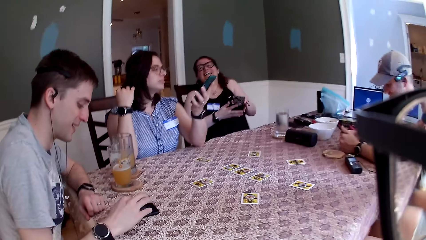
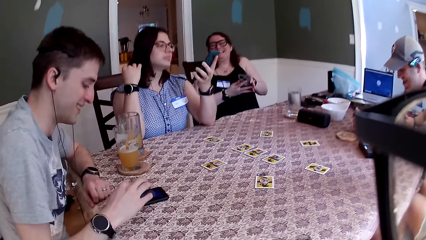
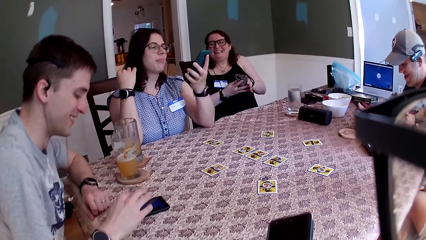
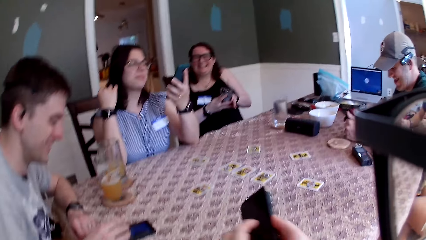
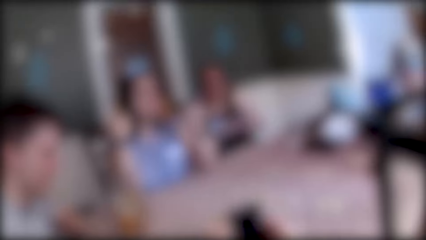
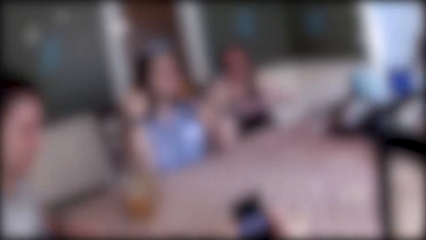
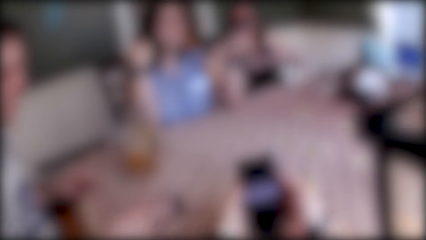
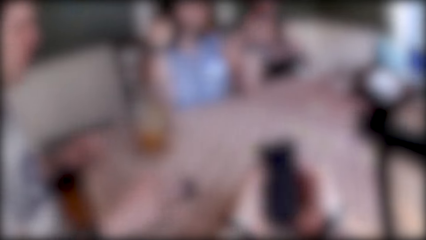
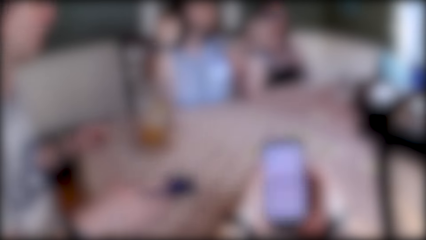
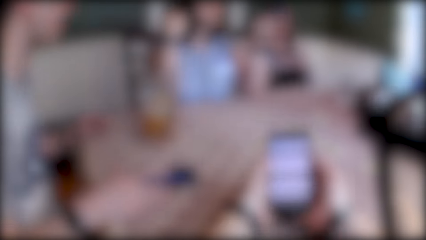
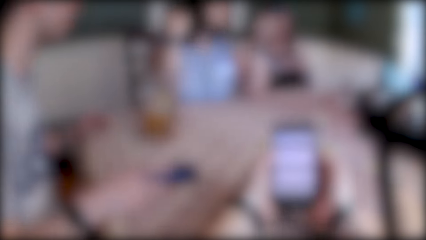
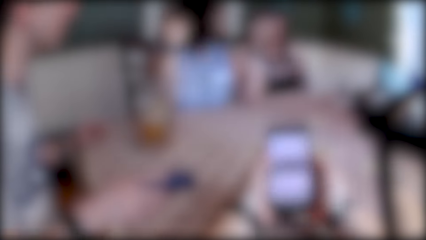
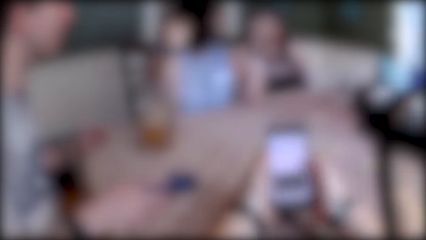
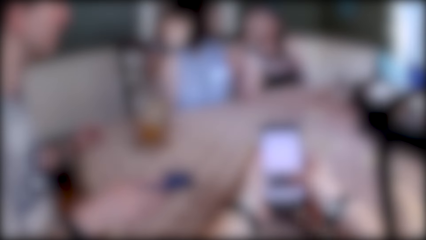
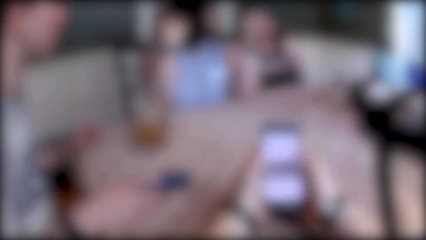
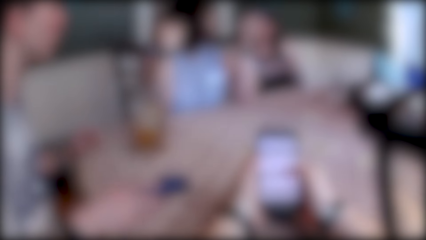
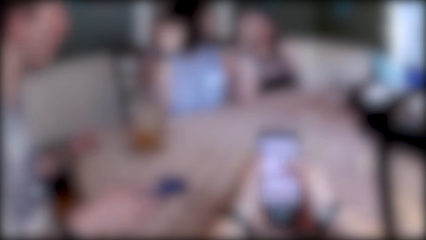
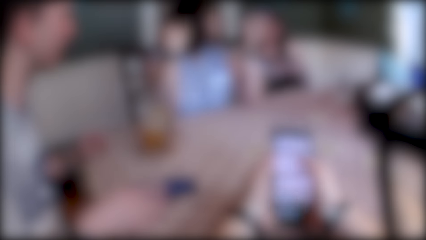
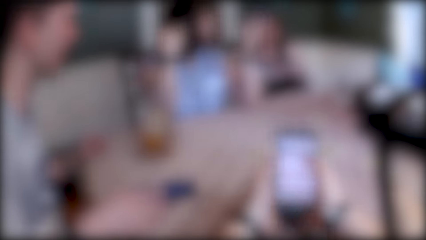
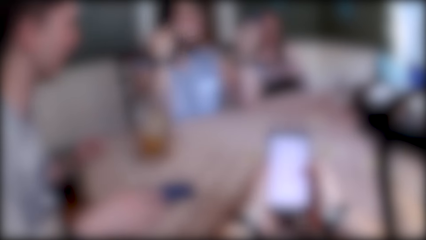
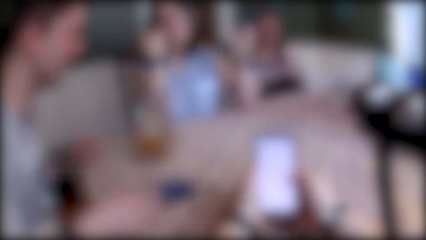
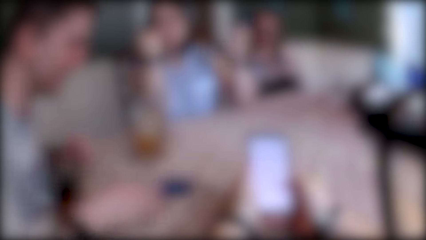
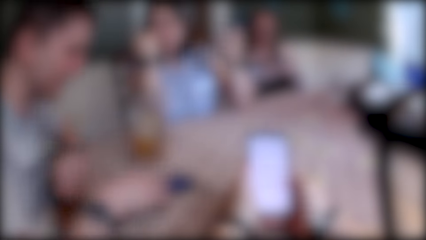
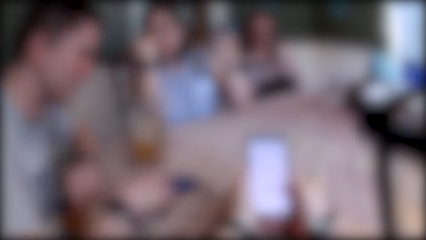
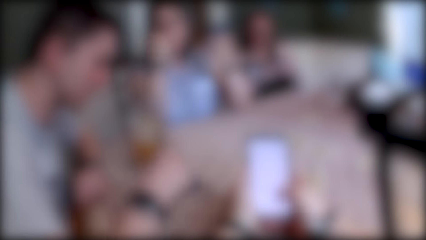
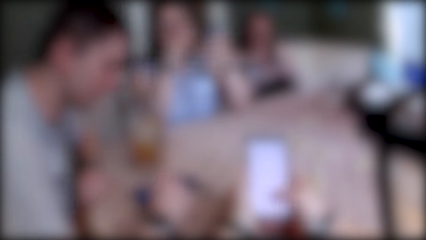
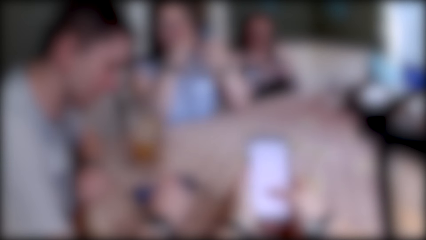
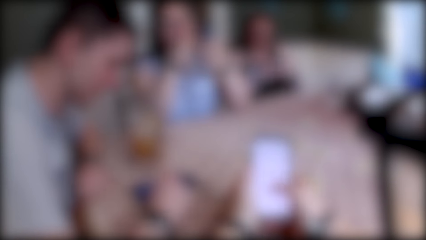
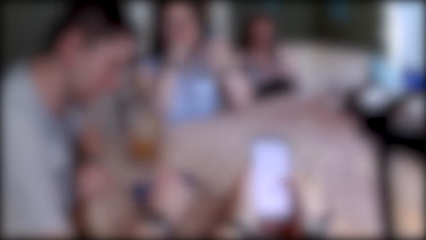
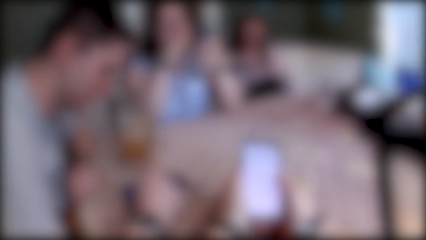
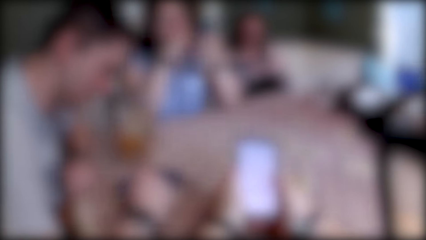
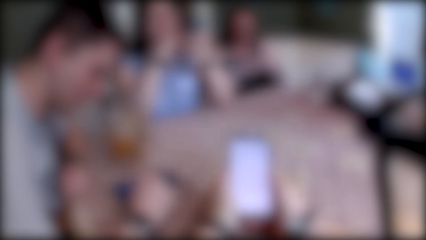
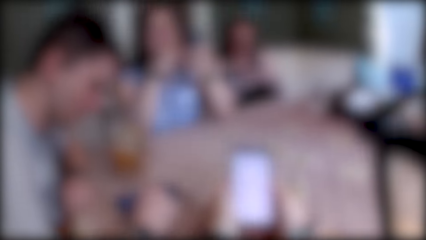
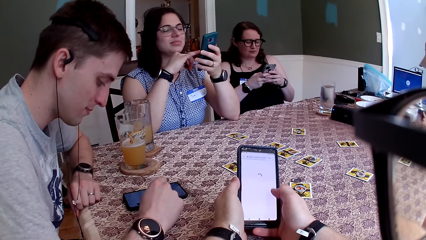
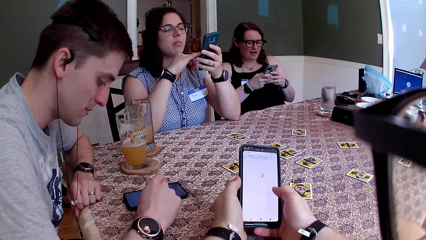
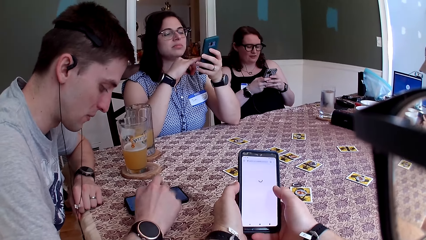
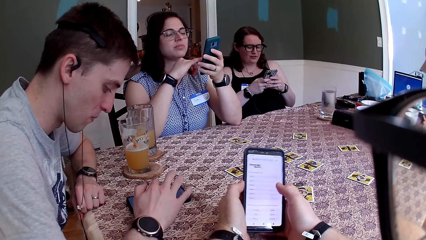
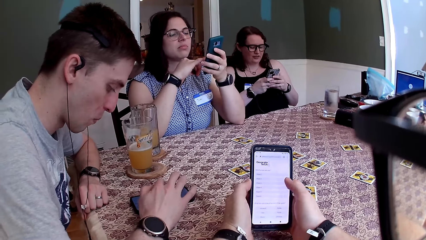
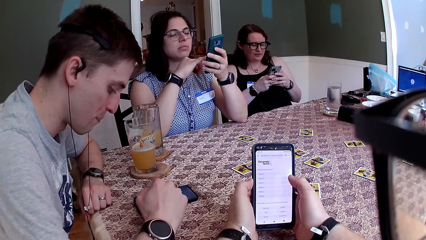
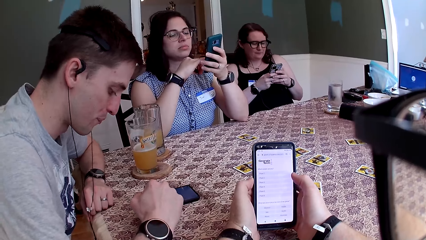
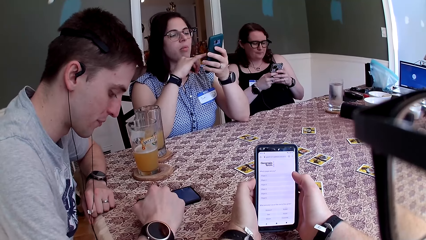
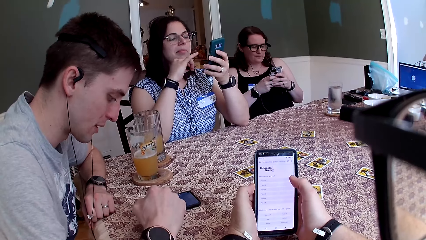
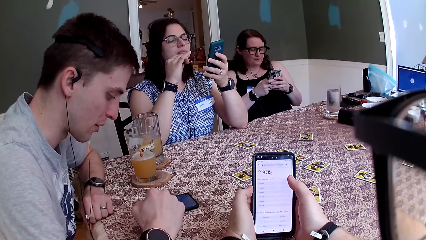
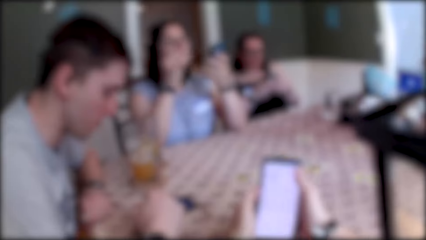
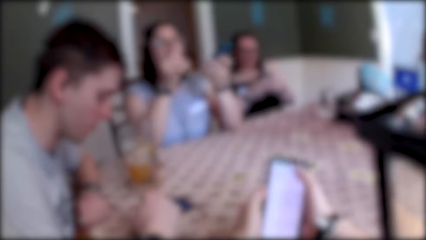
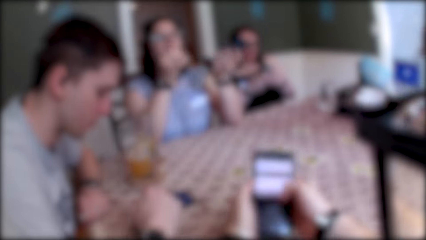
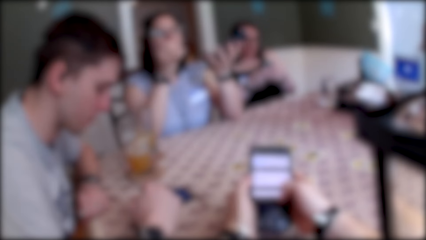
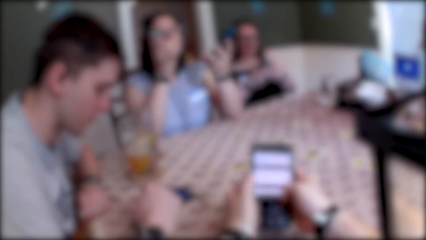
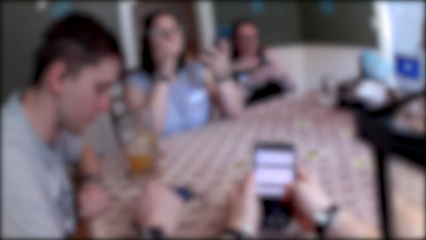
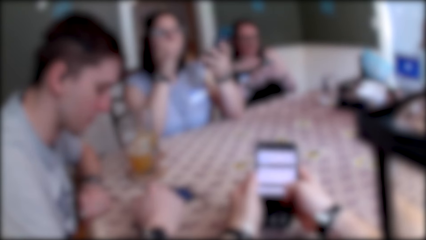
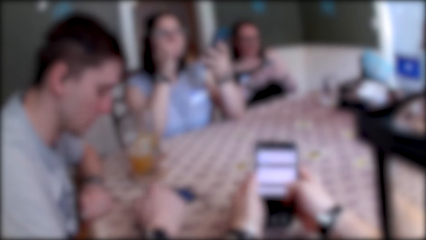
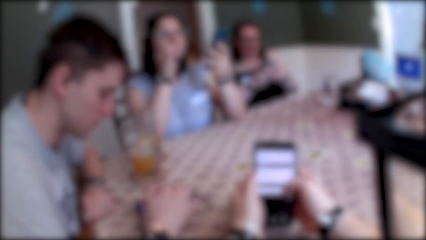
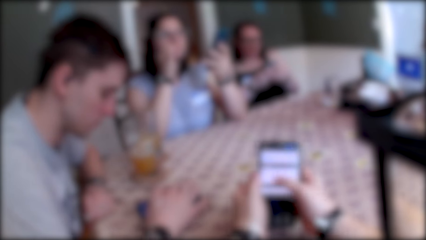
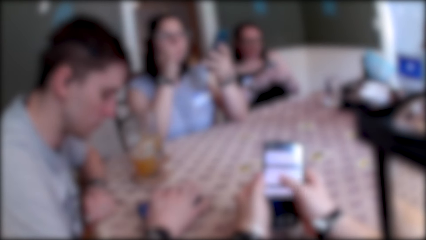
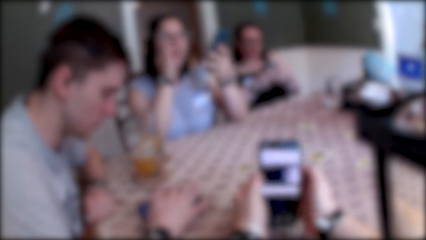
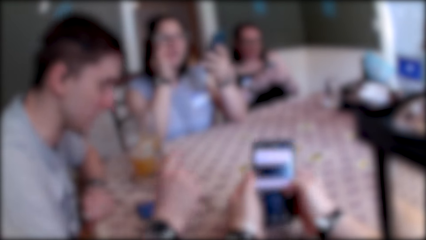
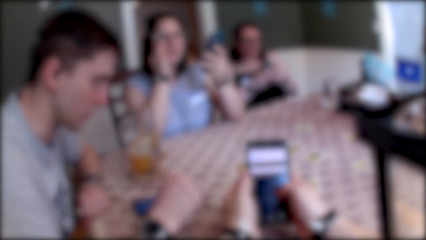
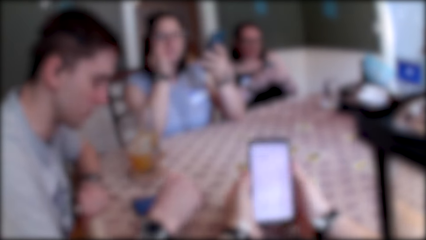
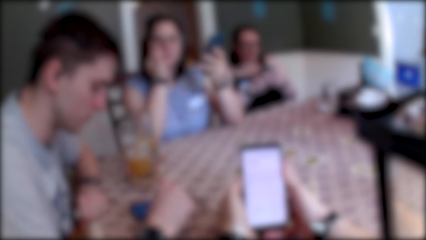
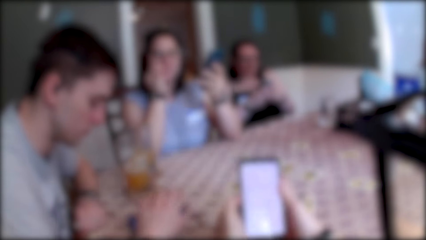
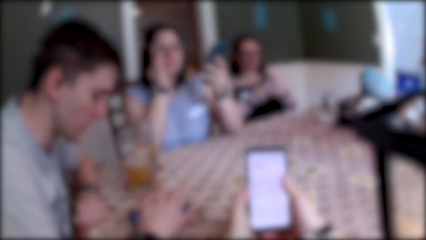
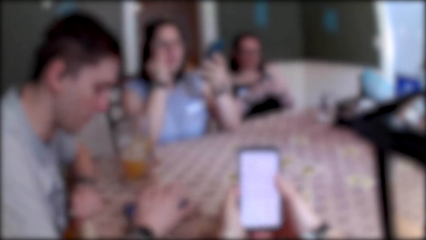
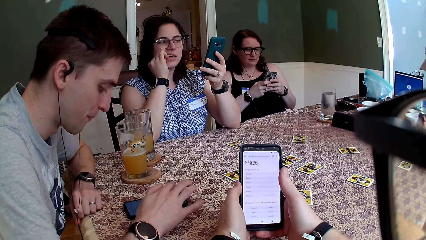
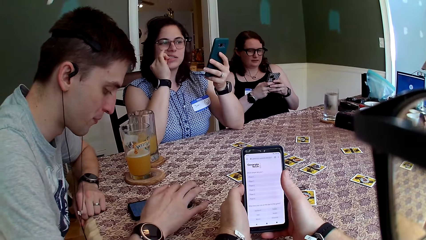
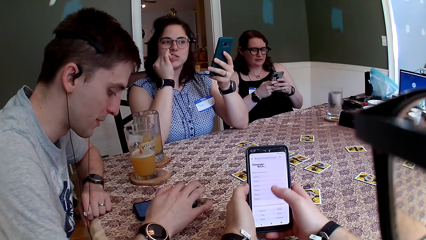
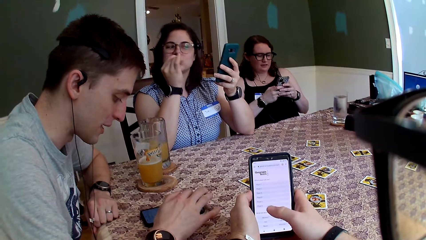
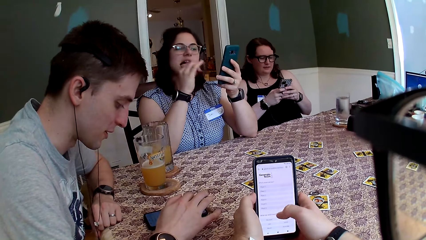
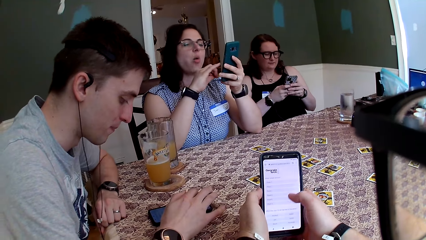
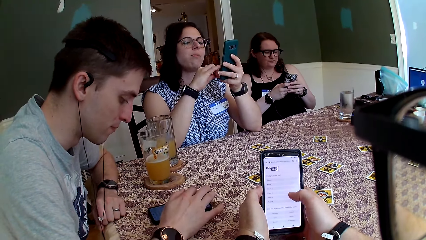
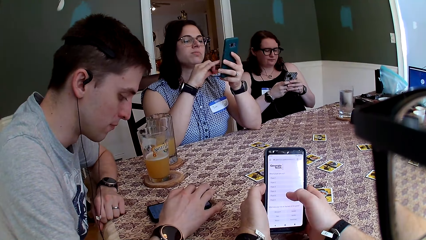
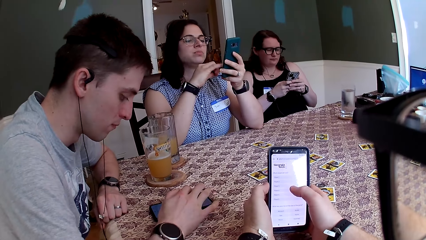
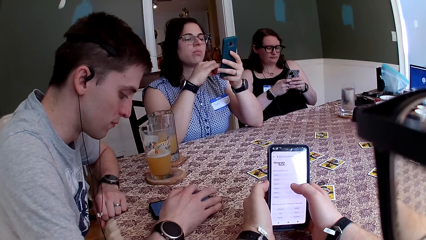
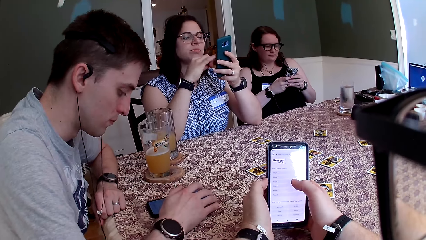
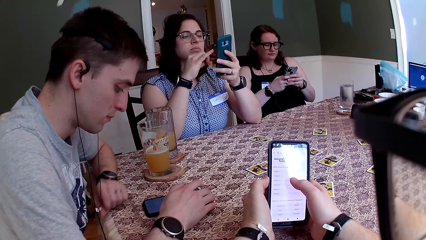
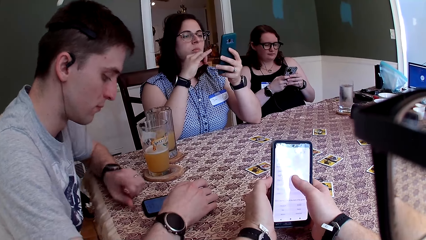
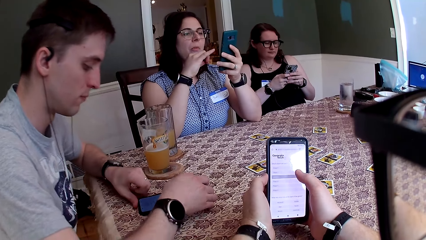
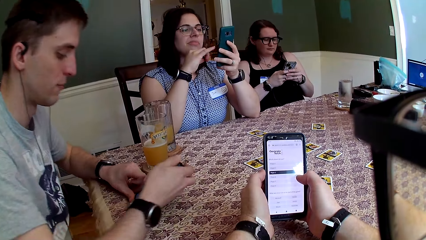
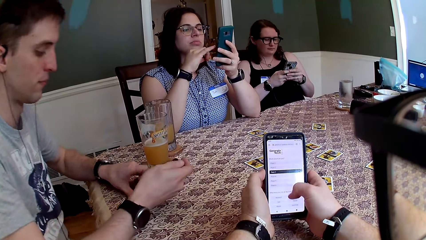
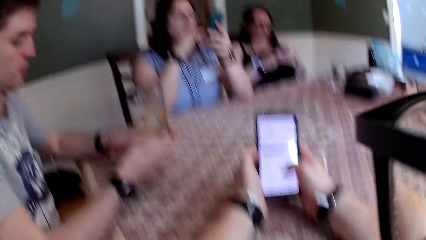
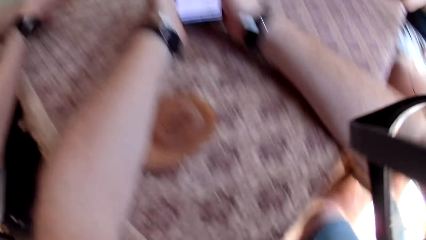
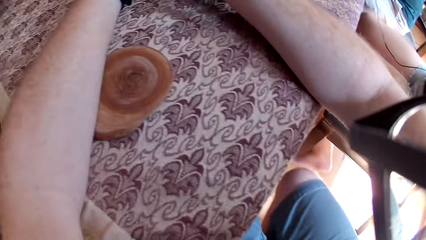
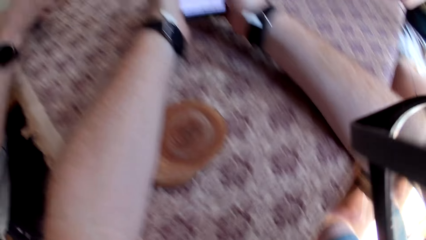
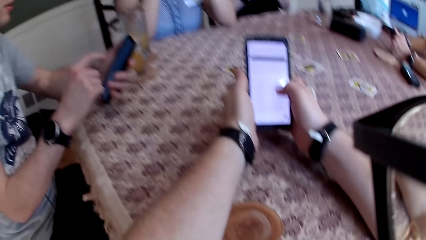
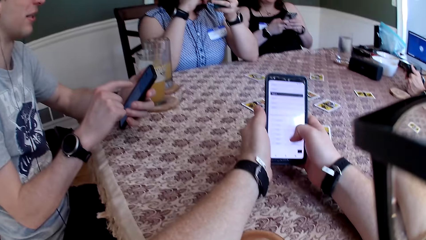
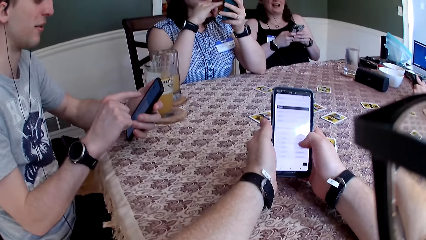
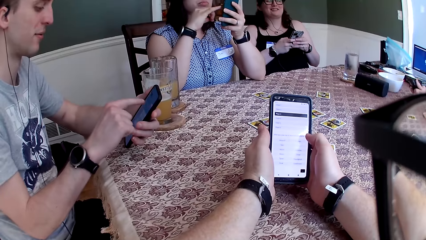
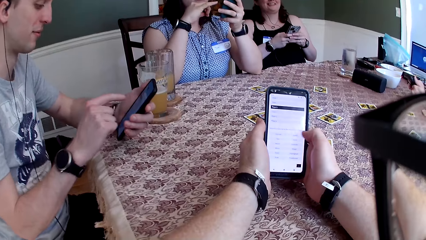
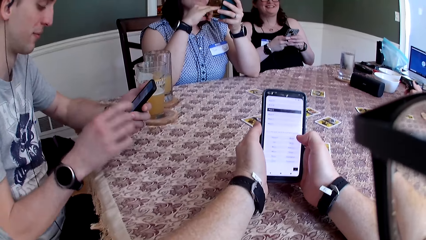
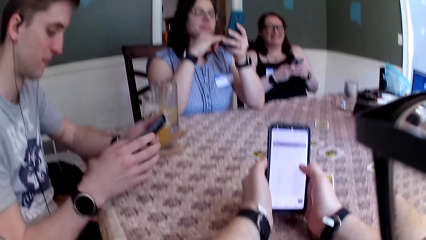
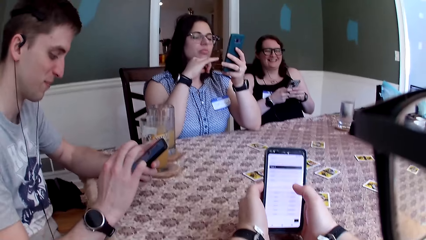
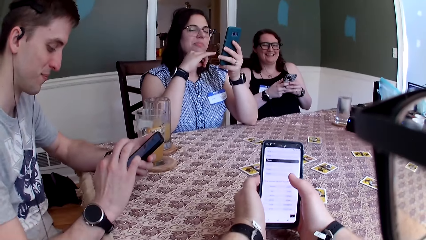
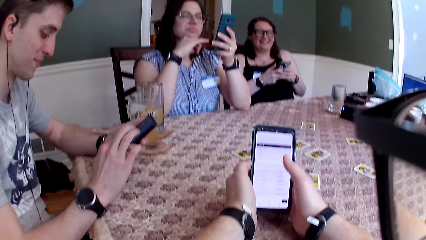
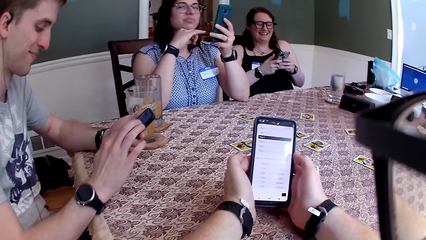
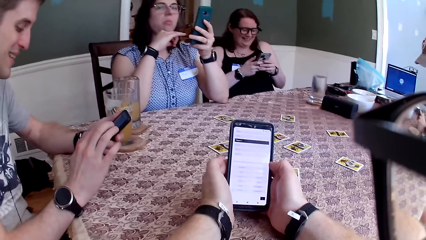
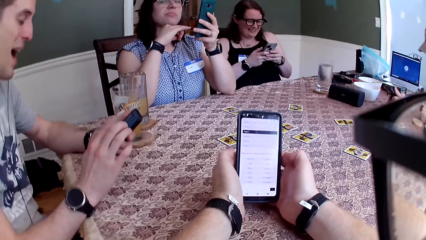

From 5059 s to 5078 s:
A person laughs. The camera wearer holds a phone in his right hand. He operates the phone. A woman speaks to a group of people at the table. Another woman uses her phone in both hands. The camera wearer uses the phone with both hands. A man uses the phone on the table. The first woman uses her phone in her left hand. The camera wearer speaks to the group of people at the table. The man speaks to the group of people at the table. The man converses with the camera wearer. Another person operates the phone. The man carries the phone from the table with both hands. The camera wearer speaks to the group of people at the table. The man uses the phone on the table. The camera wearer stares at the phone.
